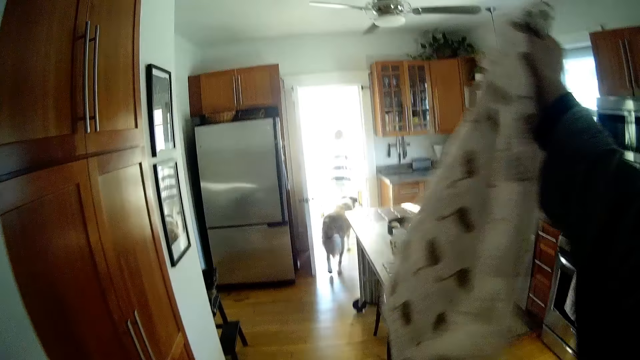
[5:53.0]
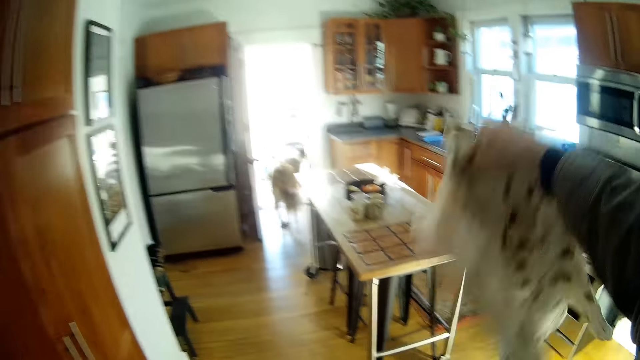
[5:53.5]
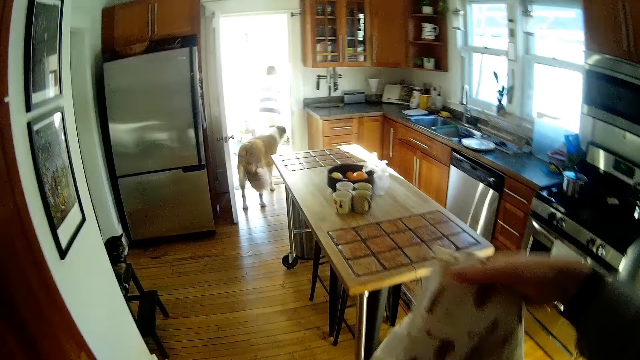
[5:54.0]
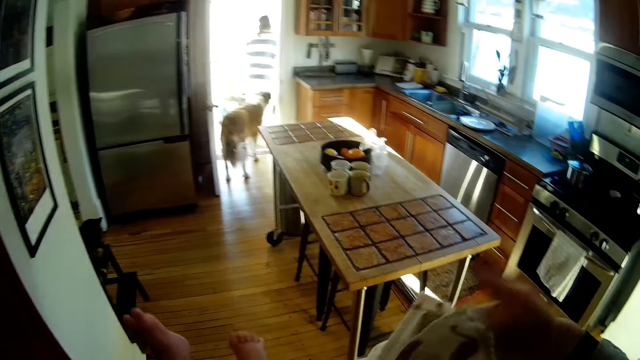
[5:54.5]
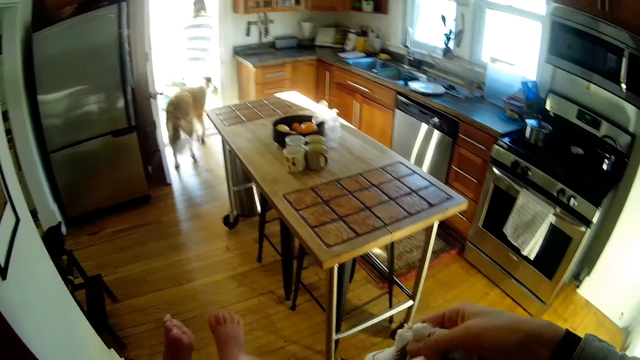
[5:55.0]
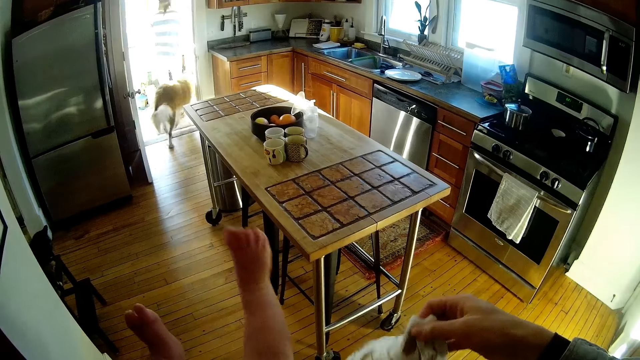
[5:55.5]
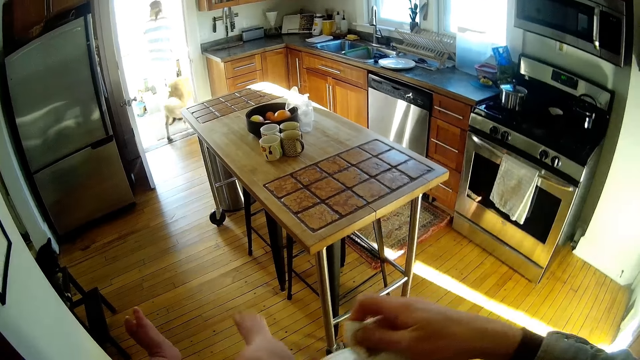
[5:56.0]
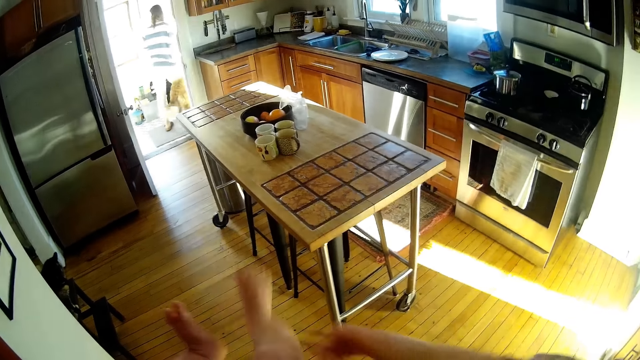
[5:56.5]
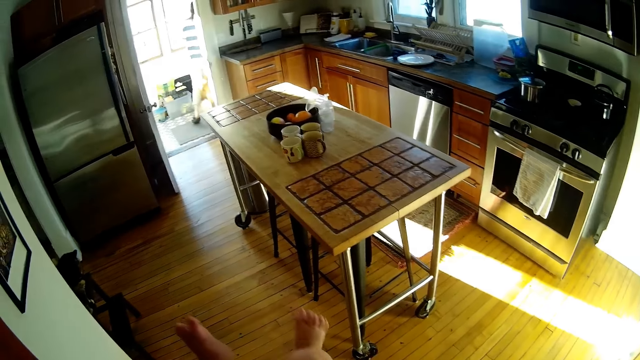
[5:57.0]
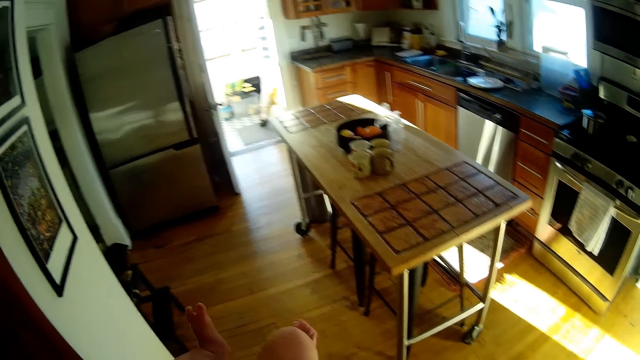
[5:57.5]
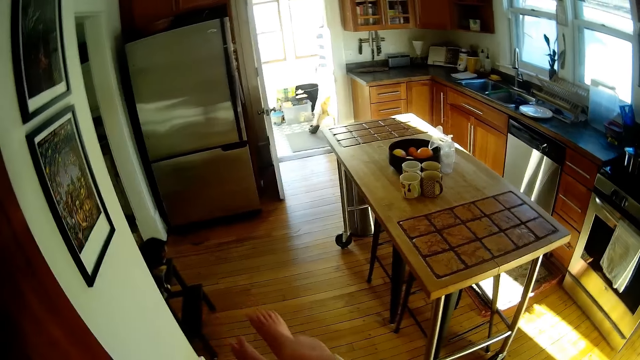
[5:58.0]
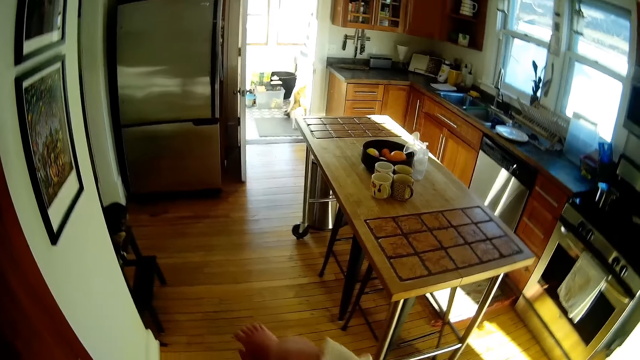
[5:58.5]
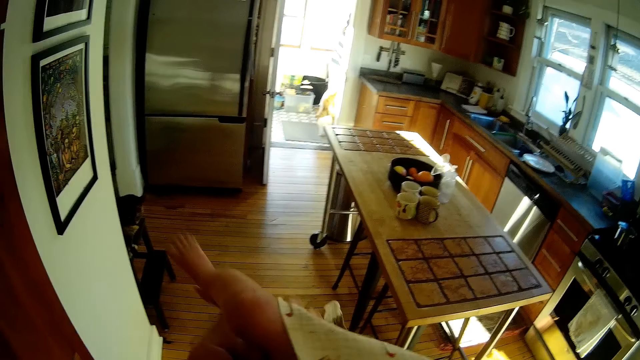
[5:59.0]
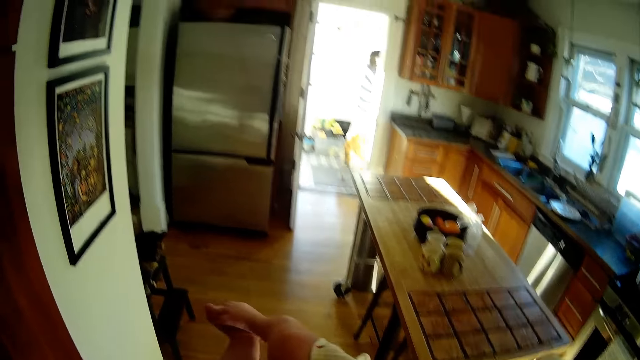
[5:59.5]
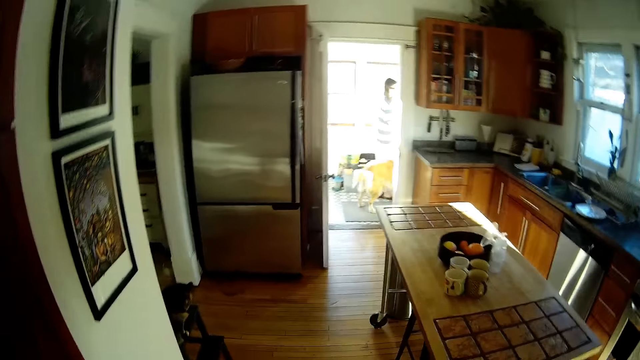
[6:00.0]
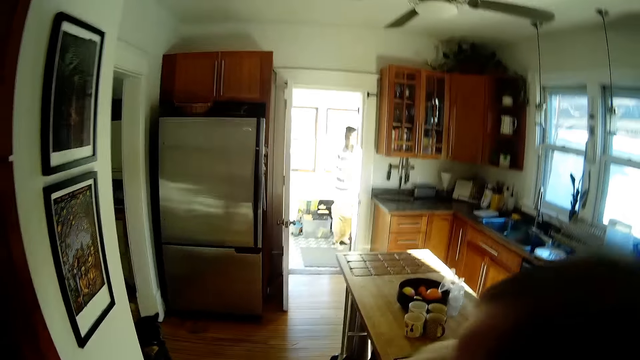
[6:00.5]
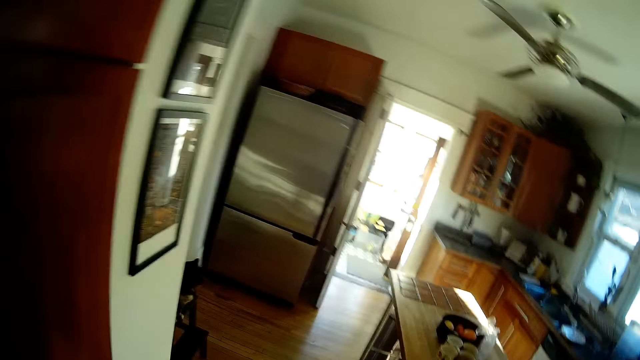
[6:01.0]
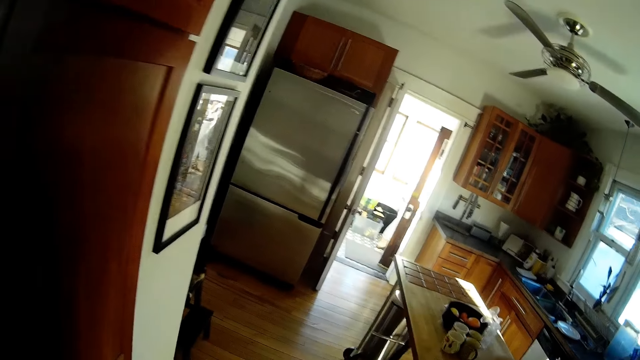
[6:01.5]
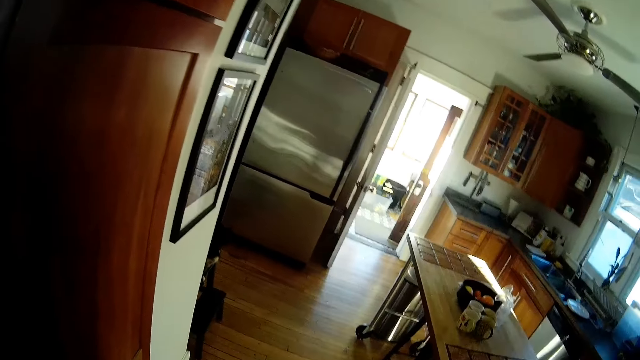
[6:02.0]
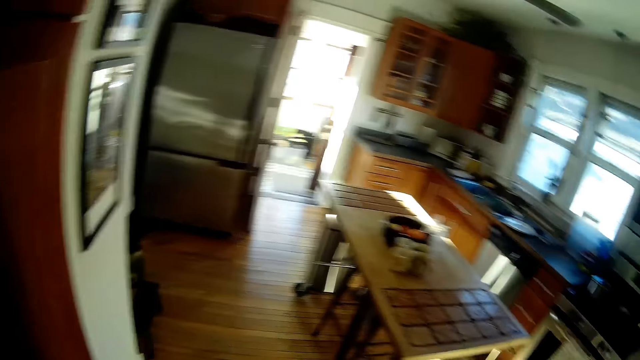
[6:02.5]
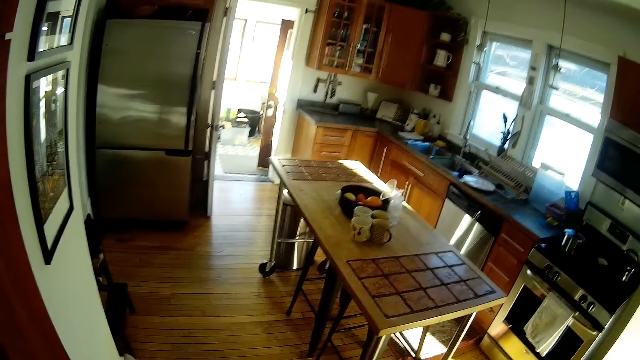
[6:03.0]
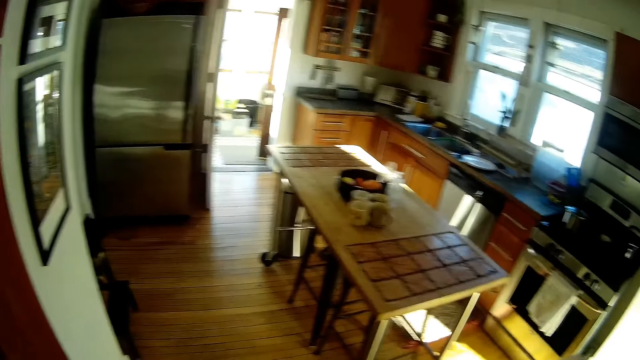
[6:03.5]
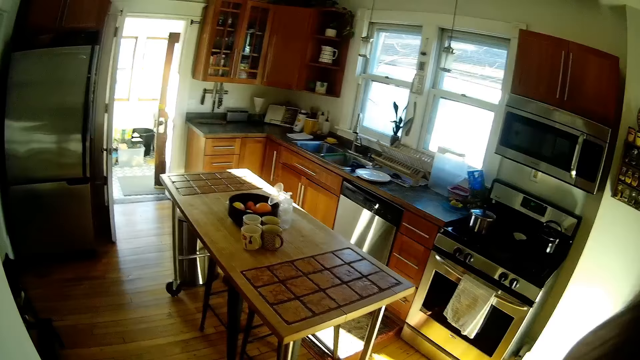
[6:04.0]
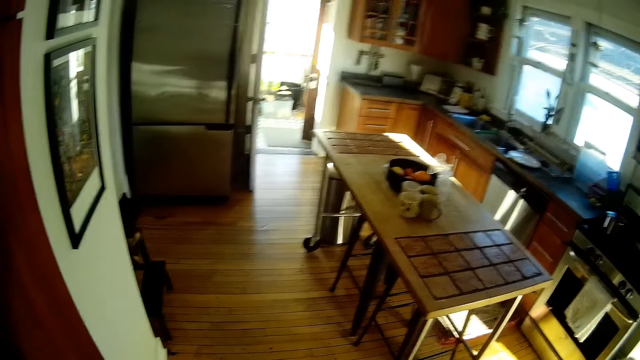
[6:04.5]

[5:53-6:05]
The woman bends and stands. The camera wearer wraps the baby in his hands in the piece of cloth. The woman opens the door and walks.

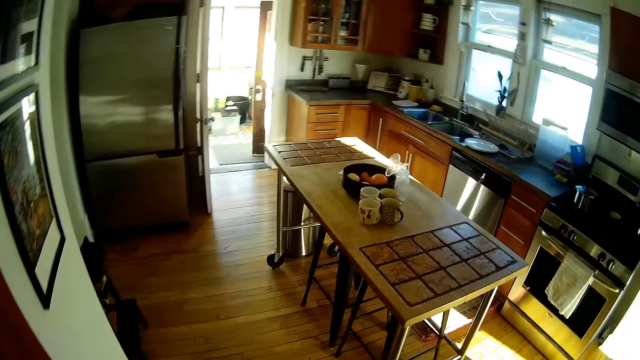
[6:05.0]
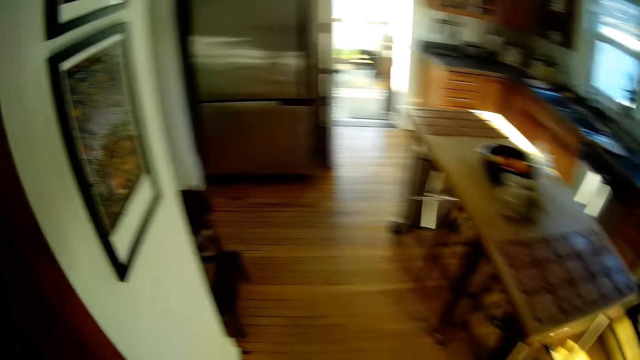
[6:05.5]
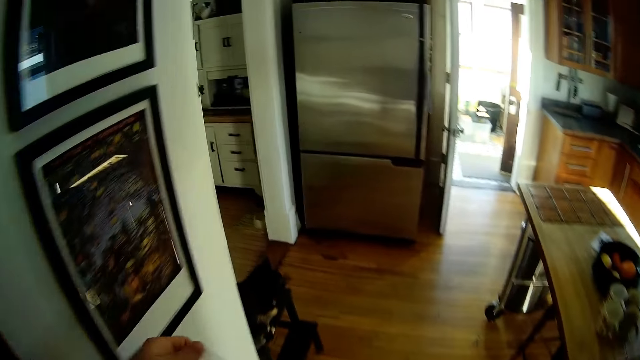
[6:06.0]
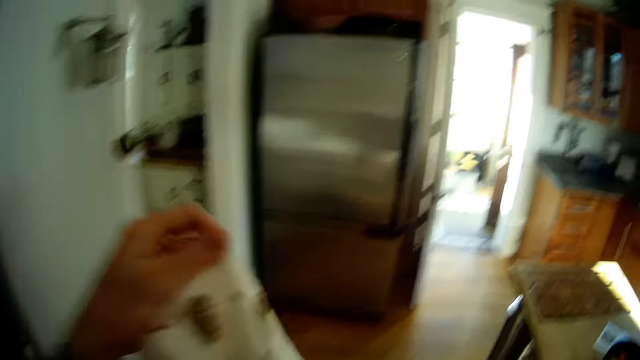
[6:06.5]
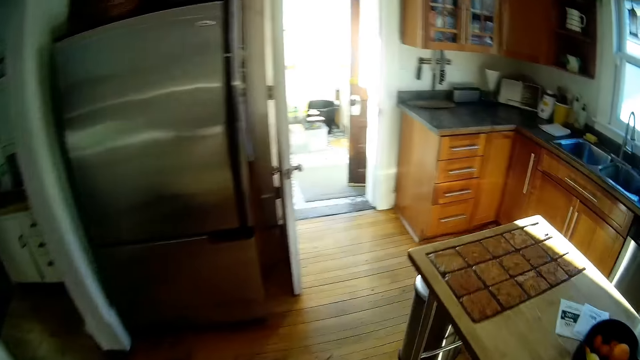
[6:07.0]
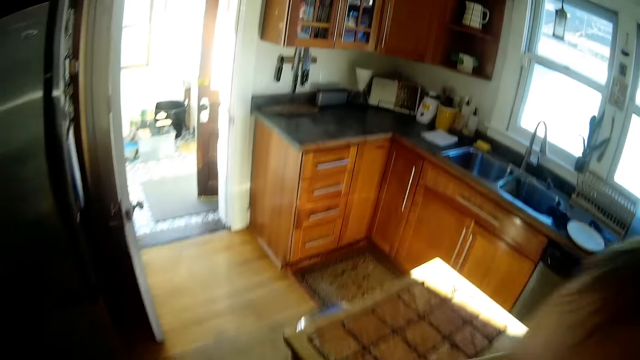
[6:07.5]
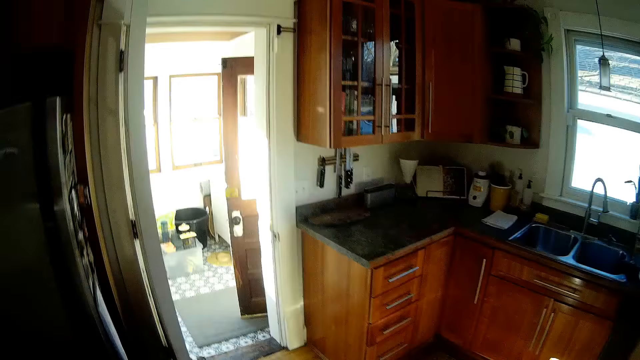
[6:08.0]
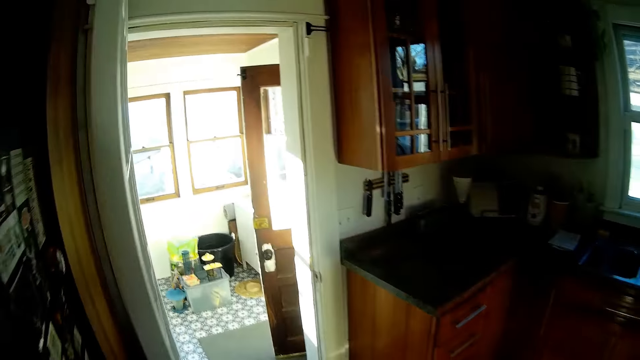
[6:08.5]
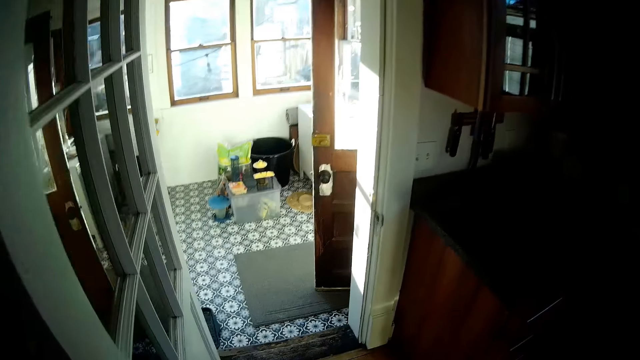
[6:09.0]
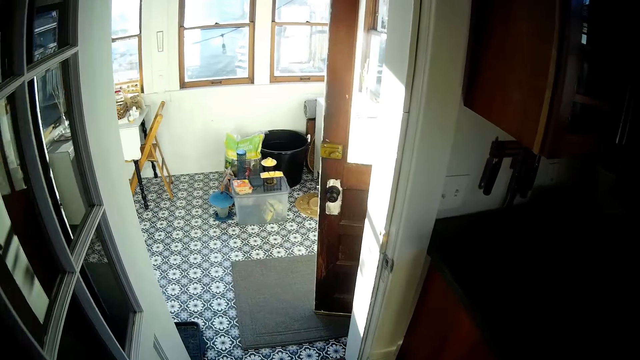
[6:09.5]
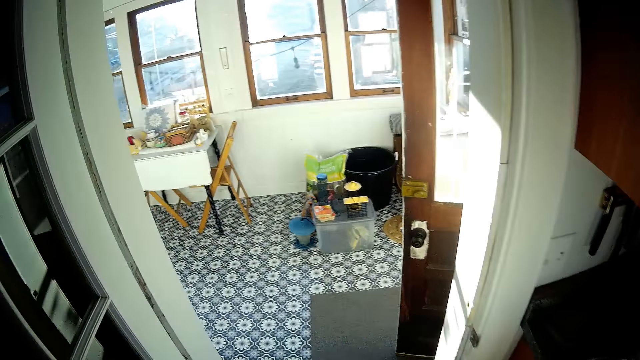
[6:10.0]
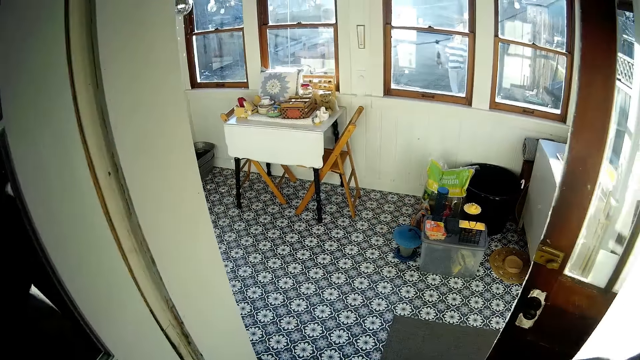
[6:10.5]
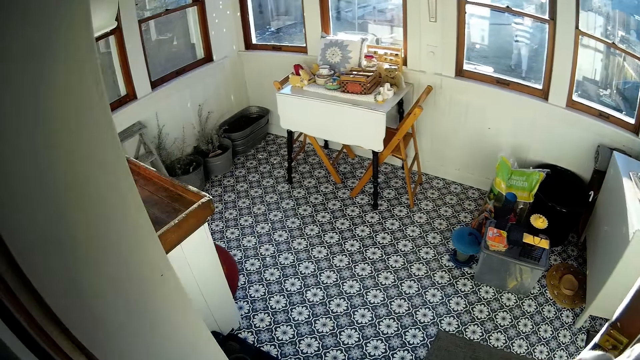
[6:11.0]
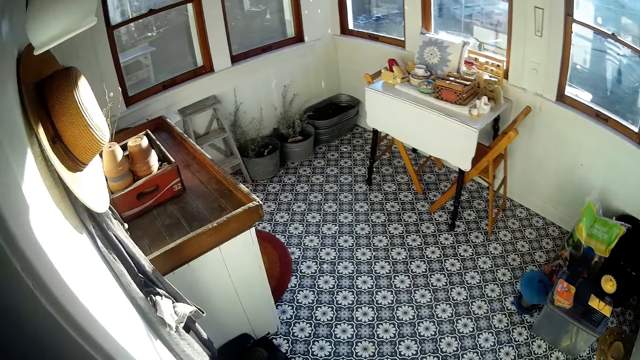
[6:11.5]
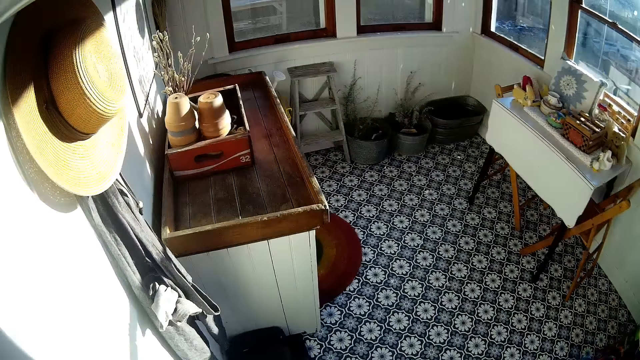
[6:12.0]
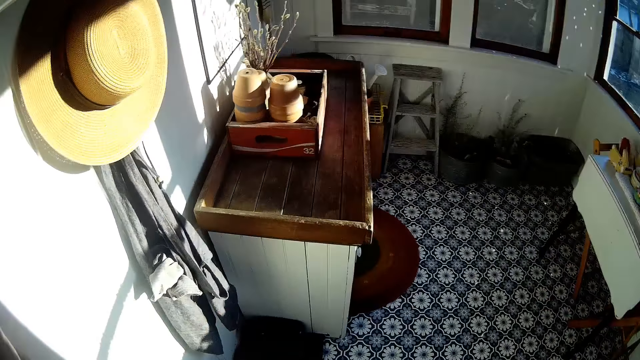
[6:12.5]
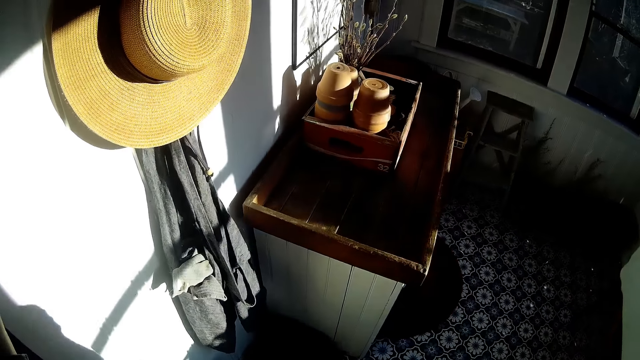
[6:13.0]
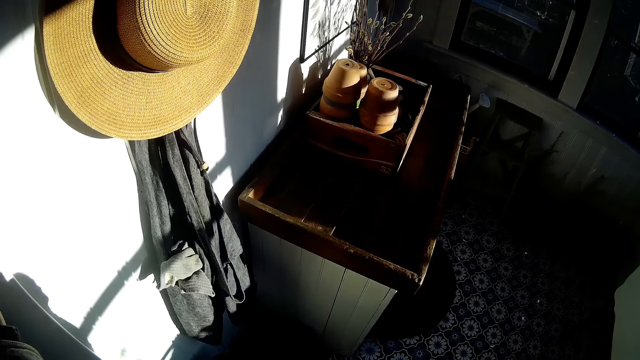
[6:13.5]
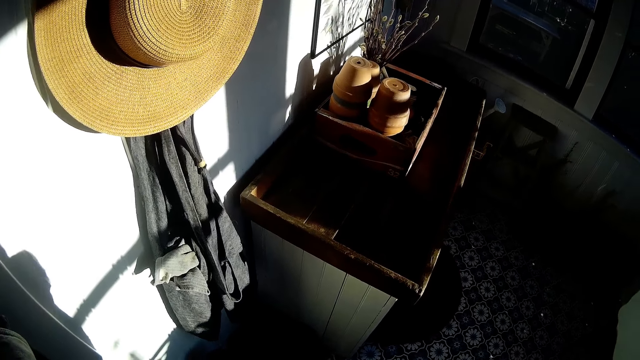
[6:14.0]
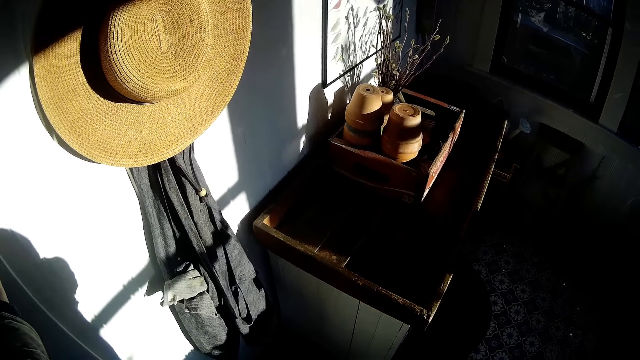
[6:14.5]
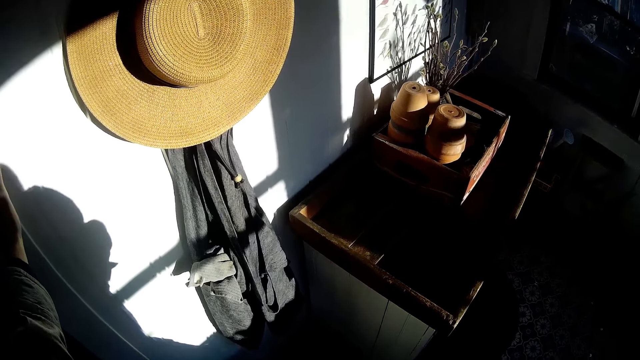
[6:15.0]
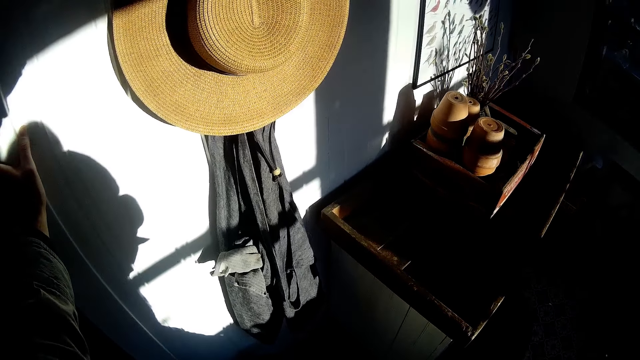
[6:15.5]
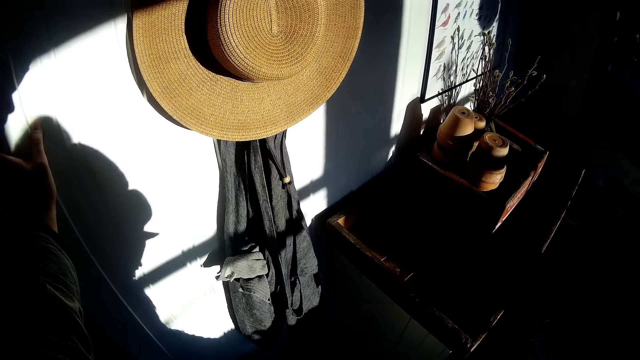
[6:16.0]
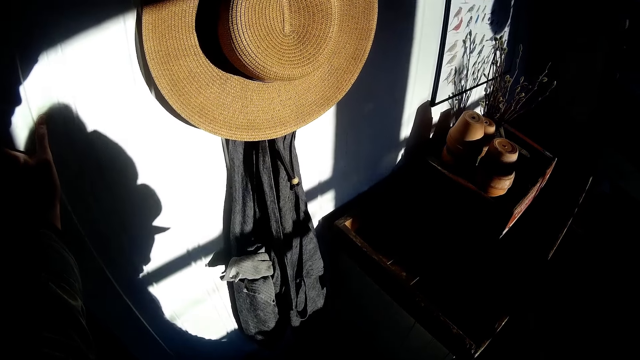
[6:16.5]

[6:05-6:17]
The camera wearer walks out of the kitchen with the baby in his hands. He adjusts the cloth. He touches a wall and holds the wall in a house with his left hand.
